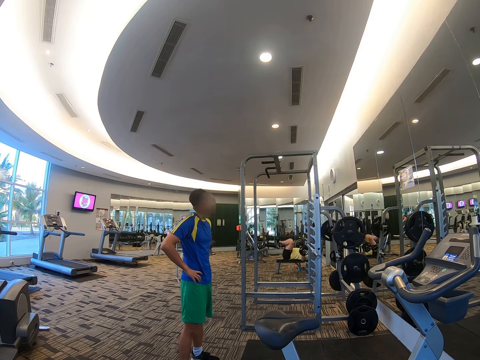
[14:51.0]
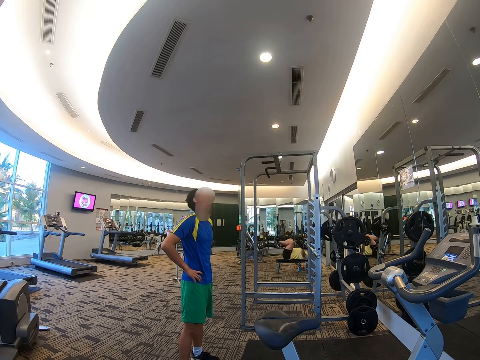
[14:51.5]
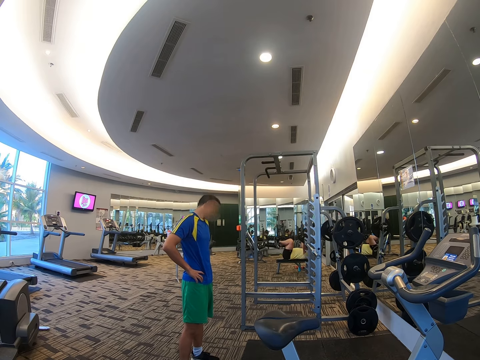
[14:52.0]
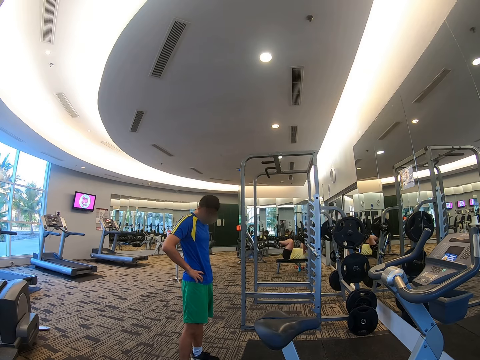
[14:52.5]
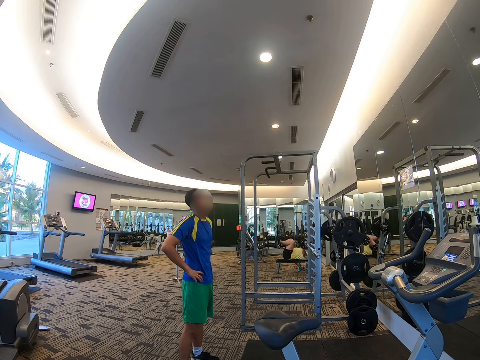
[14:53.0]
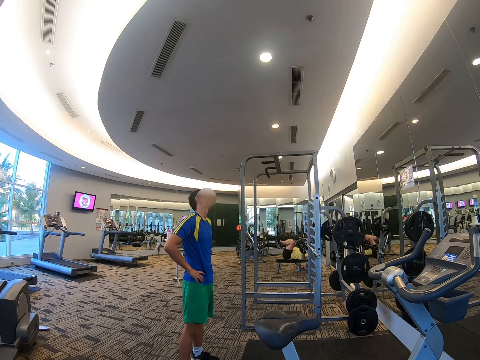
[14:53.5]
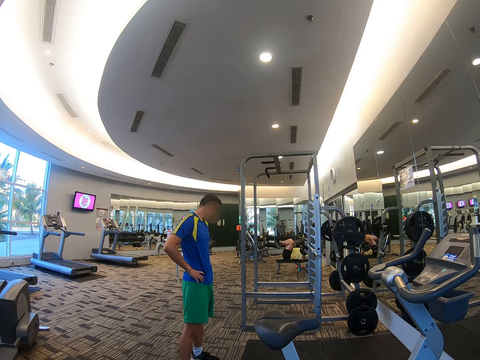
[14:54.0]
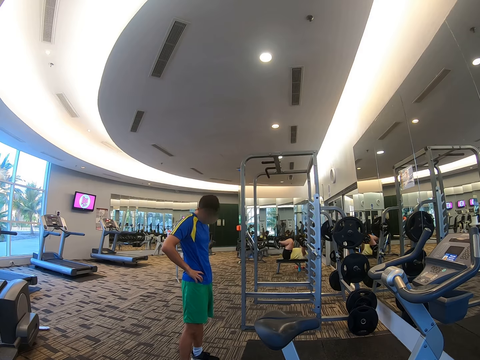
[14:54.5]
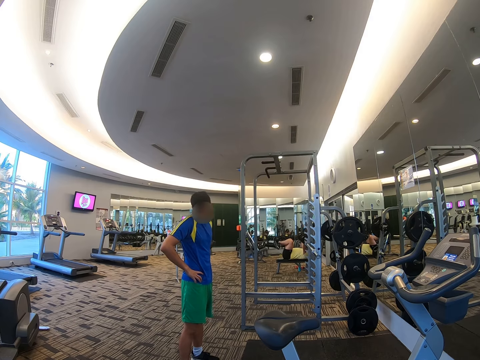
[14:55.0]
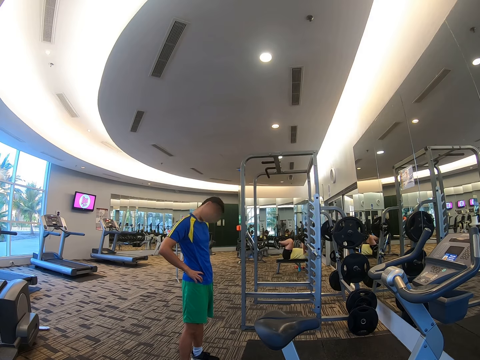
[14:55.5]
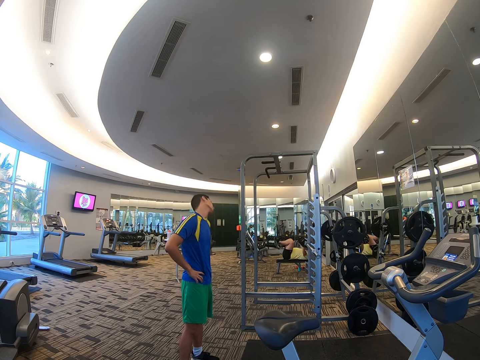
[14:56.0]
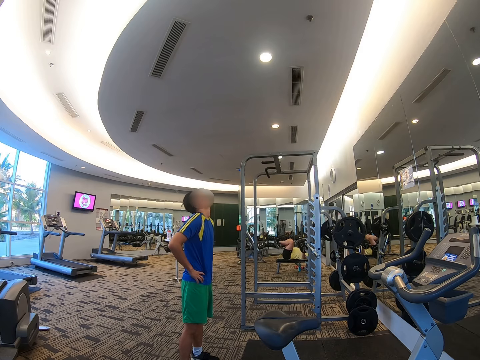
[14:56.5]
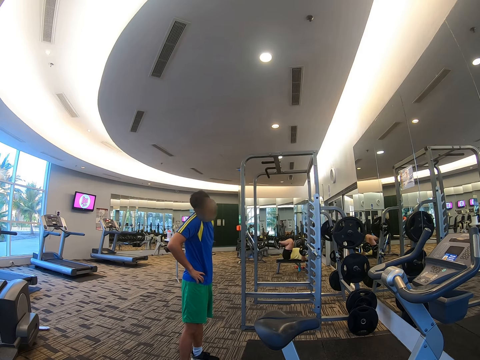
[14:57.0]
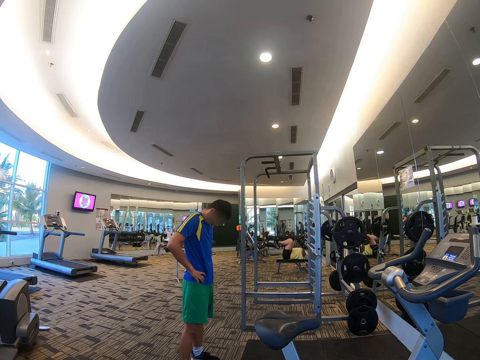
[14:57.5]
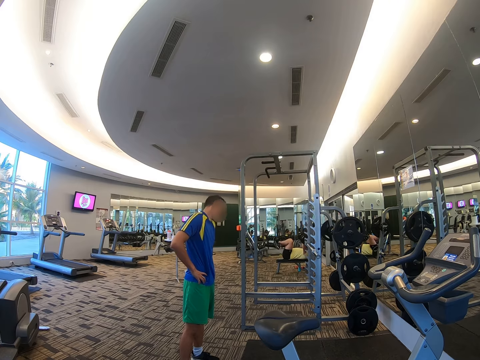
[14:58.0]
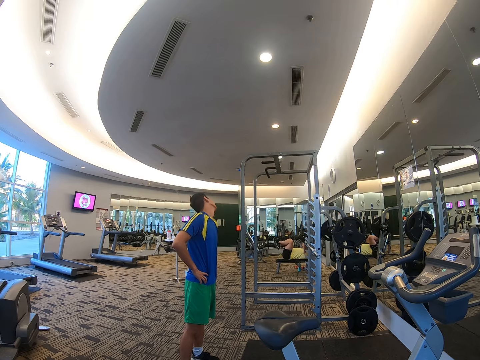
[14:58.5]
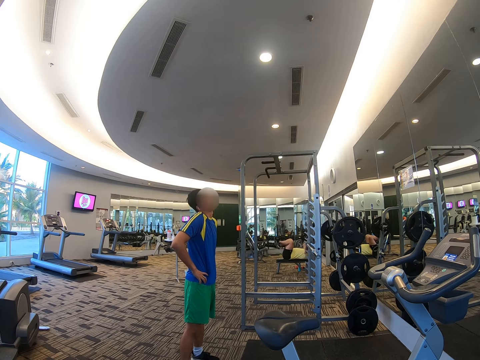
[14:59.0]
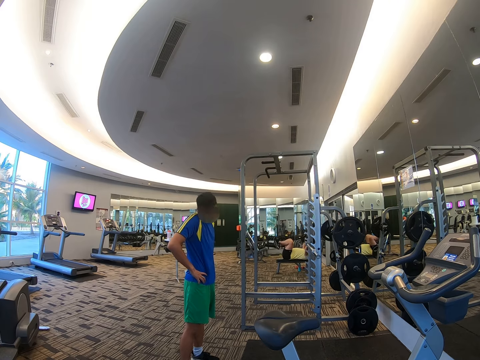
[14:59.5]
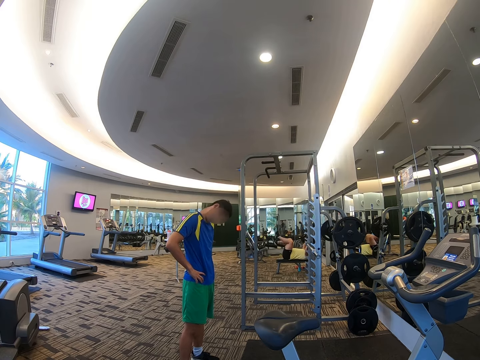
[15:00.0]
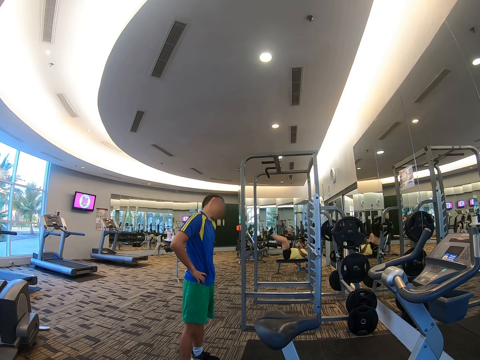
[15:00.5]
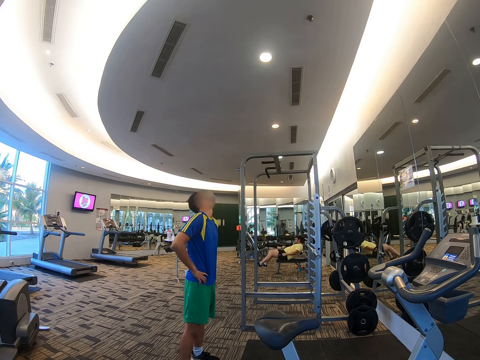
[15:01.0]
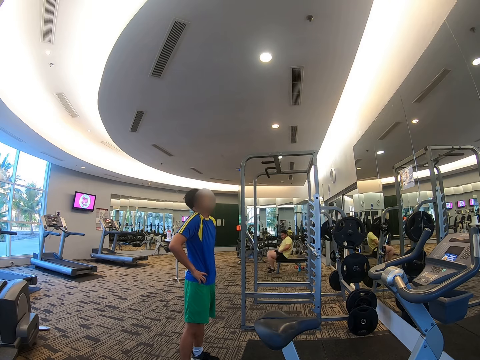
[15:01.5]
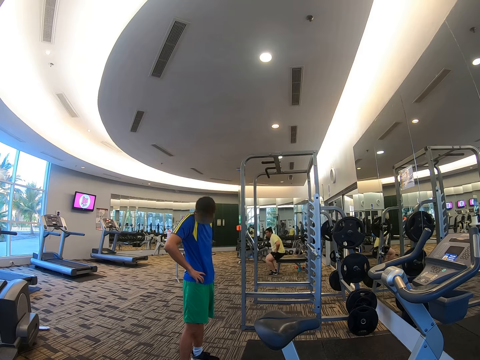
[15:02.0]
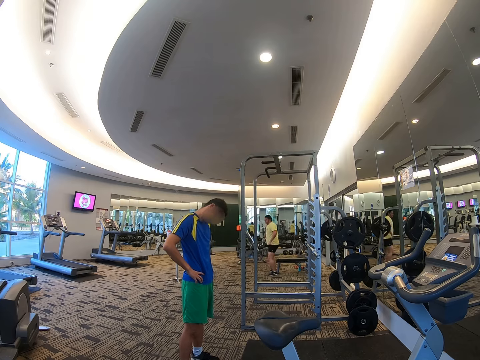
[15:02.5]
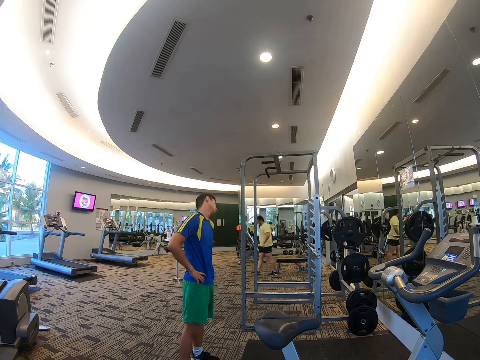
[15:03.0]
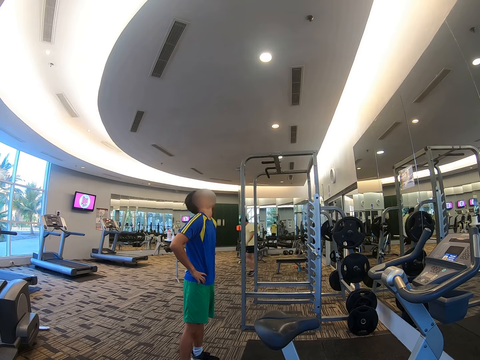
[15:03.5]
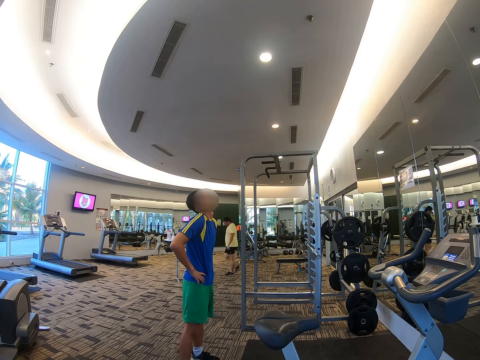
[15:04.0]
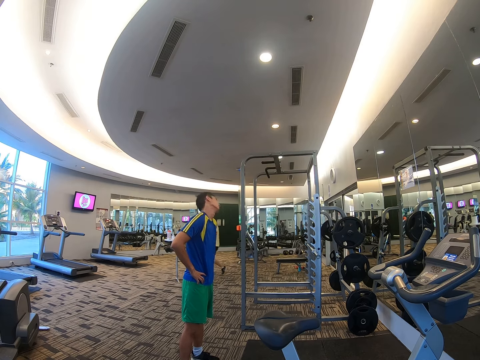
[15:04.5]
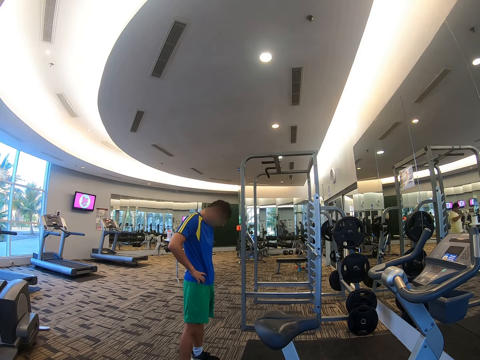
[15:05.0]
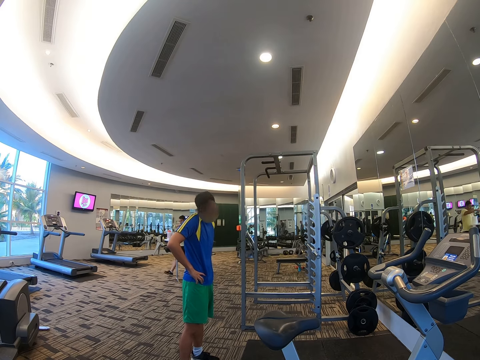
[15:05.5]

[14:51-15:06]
A man rotates the head.

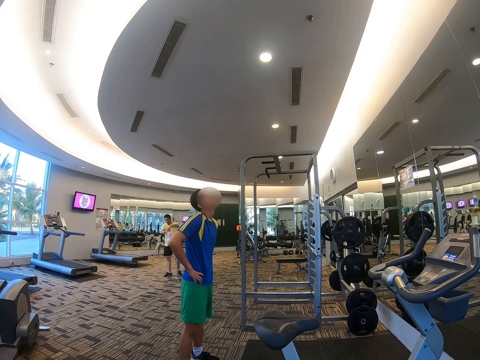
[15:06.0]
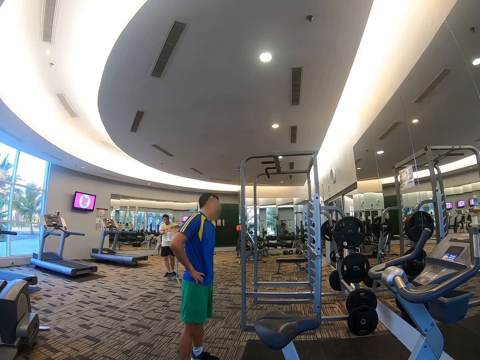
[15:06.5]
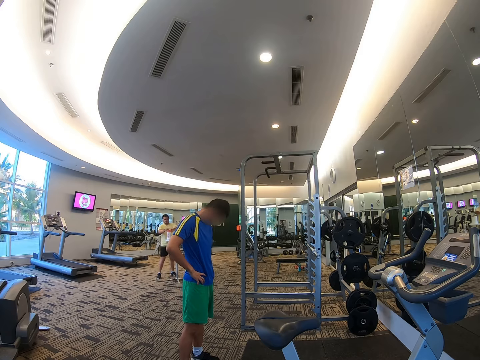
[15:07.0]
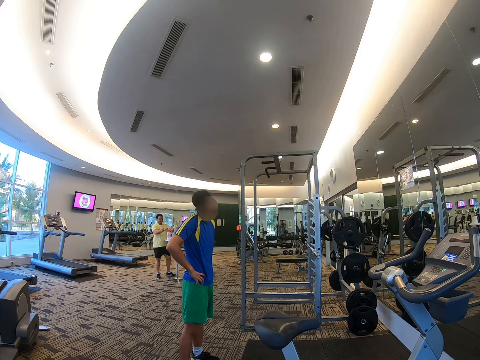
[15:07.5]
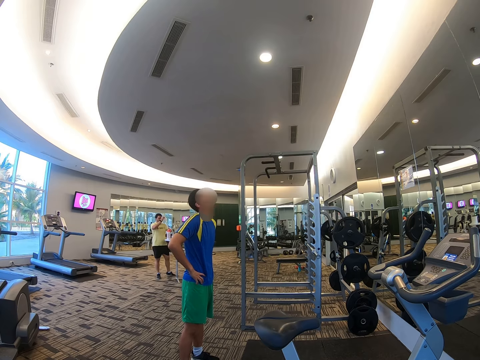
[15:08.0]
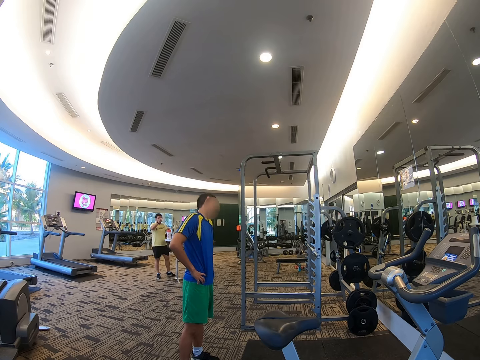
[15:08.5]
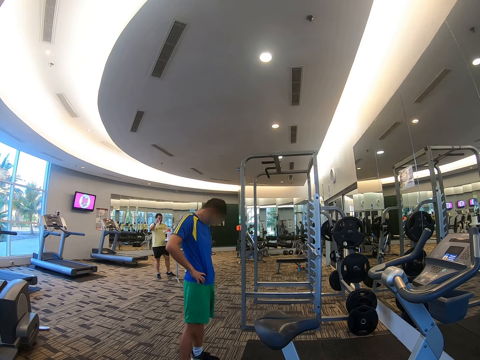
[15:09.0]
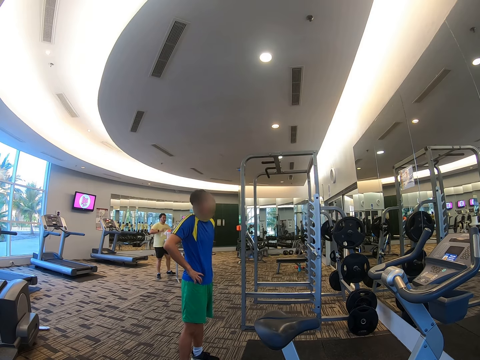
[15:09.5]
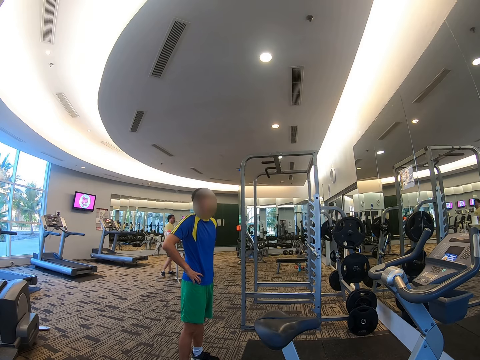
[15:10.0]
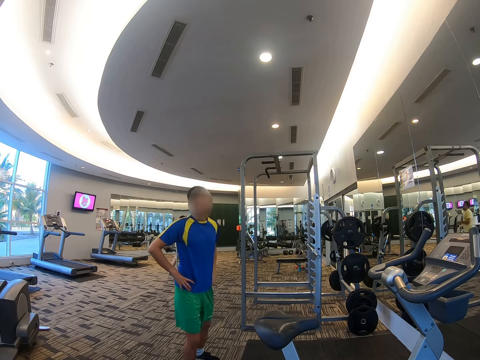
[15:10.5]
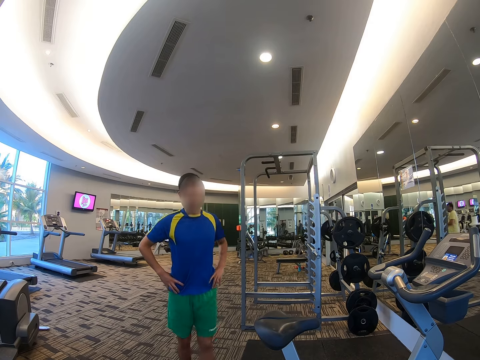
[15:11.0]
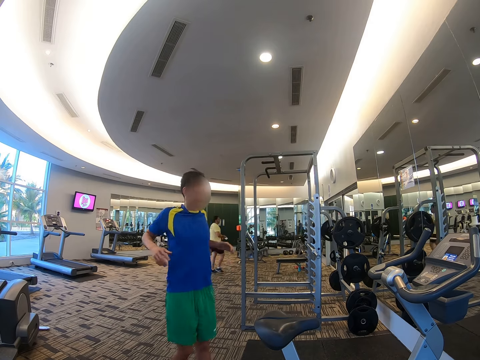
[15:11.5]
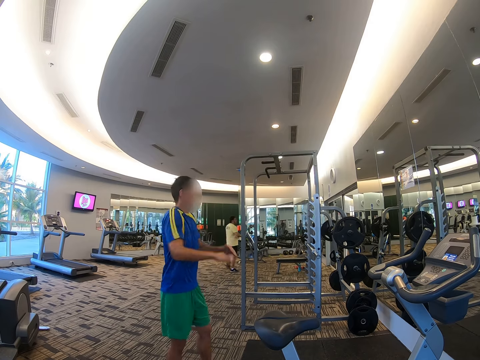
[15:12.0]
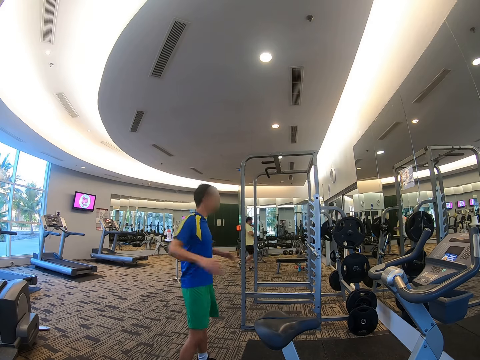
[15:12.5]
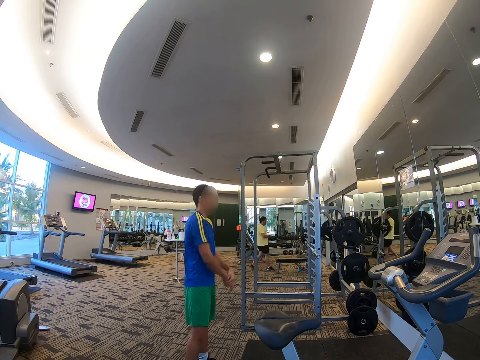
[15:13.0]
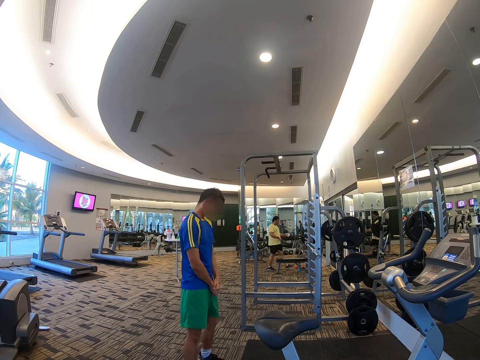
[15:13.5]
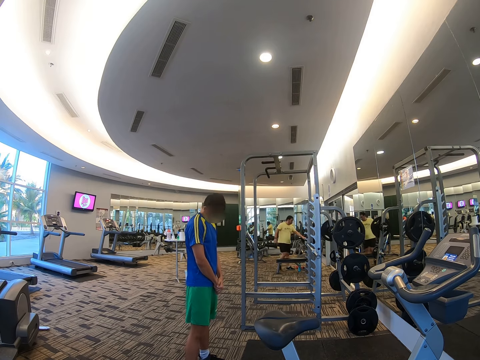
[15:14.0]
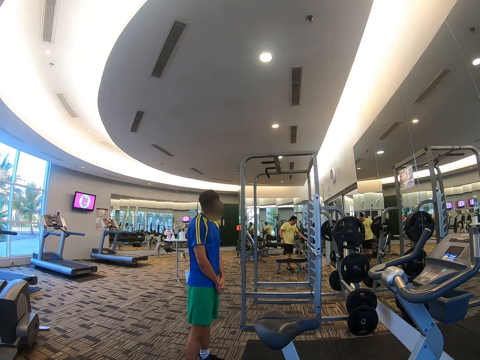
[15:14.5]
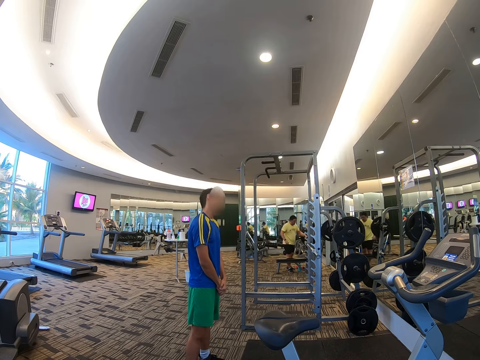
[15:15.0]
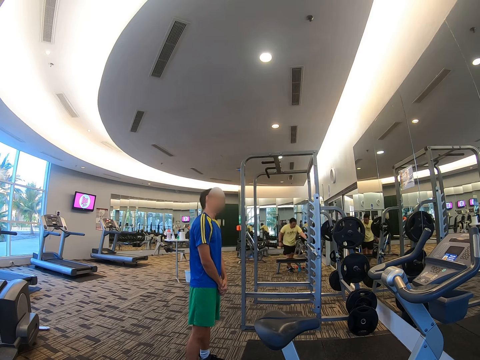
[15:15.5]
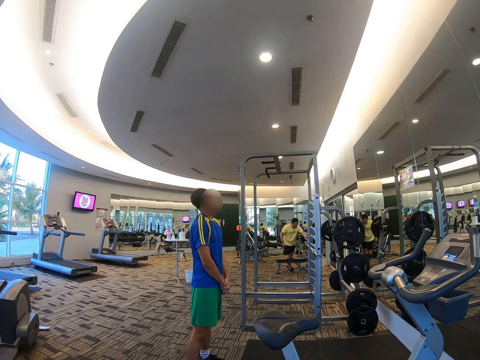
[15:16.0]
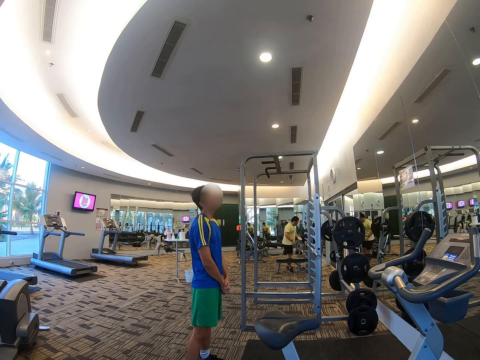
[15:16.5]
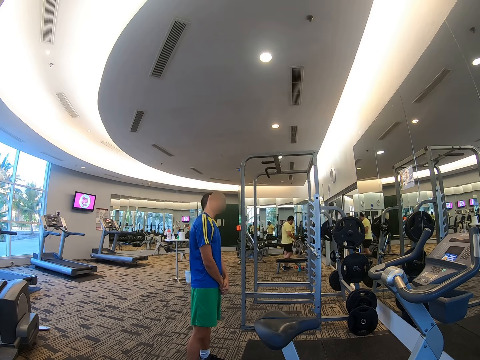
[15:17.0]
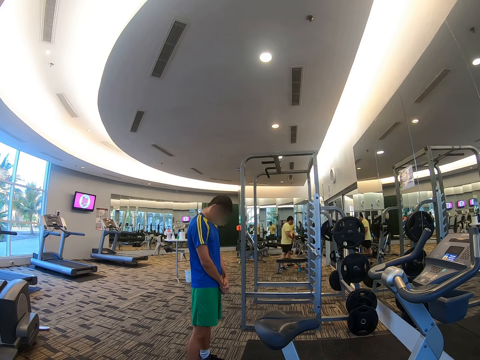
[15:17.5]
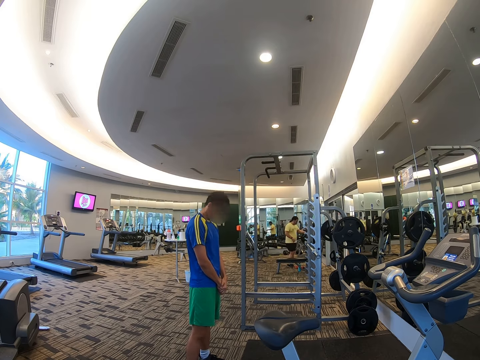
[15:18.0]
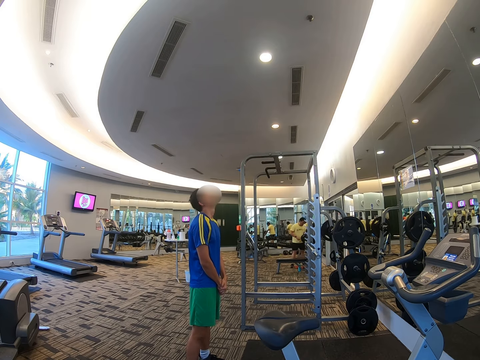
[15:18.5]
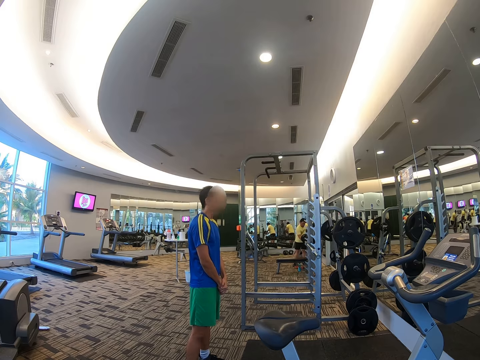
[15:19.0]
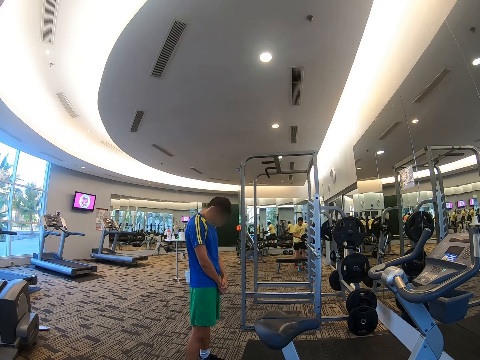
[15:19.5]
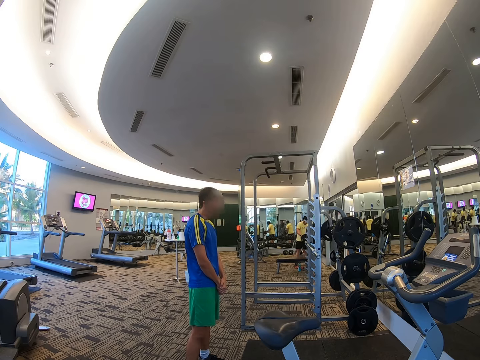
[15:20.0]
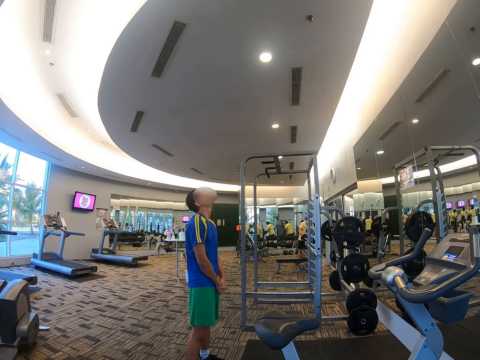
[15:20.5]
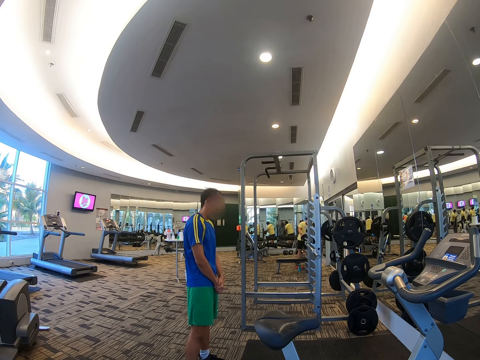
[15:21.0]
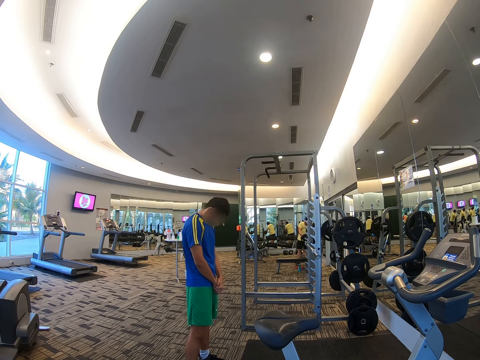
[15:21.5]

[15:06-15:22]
The camera wearer faces the camera. They do a workout.
